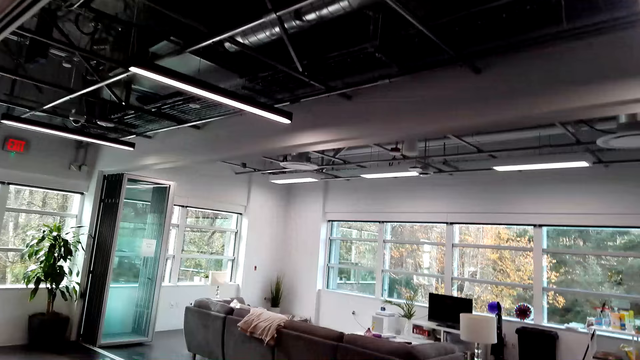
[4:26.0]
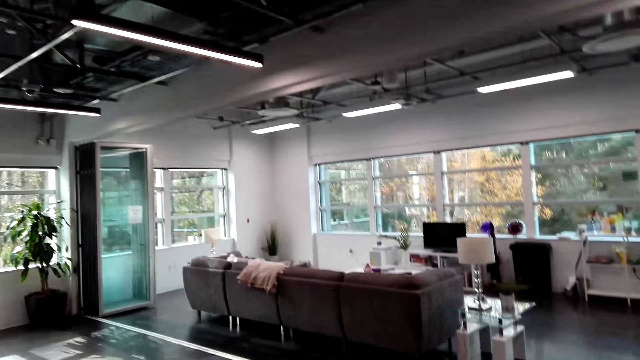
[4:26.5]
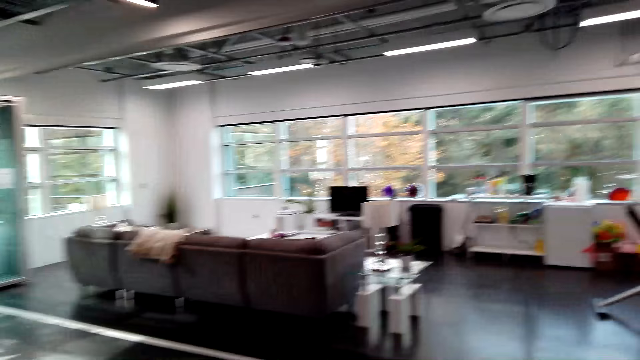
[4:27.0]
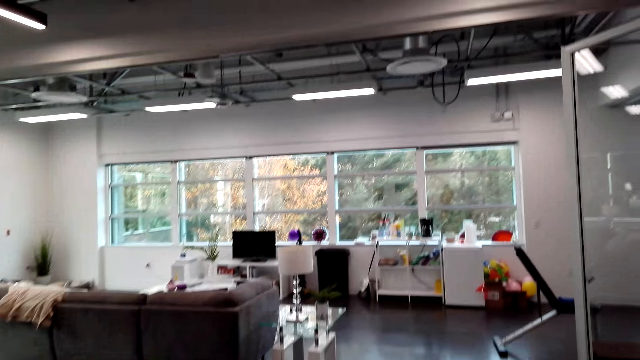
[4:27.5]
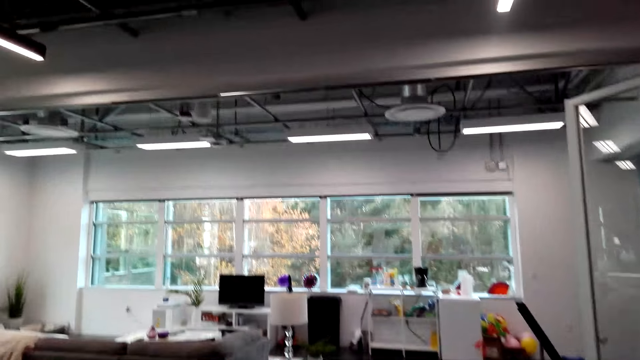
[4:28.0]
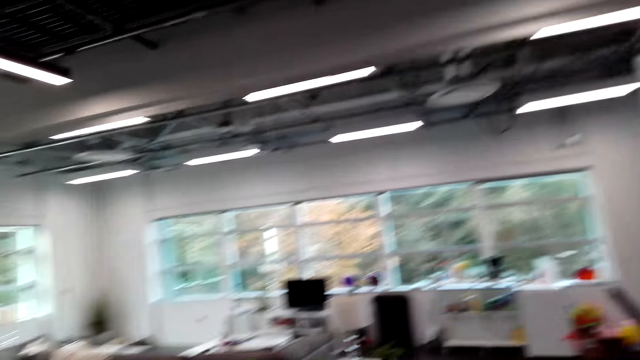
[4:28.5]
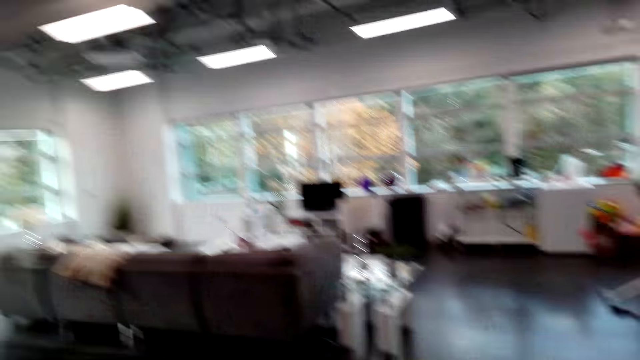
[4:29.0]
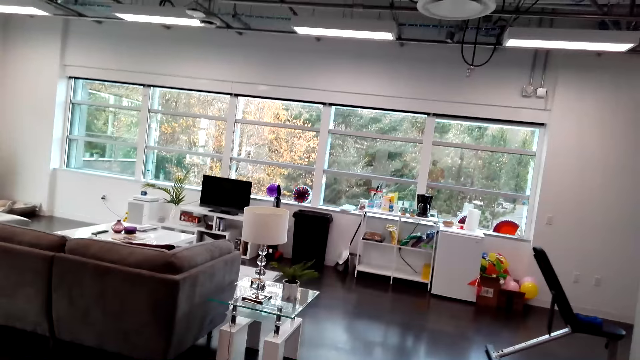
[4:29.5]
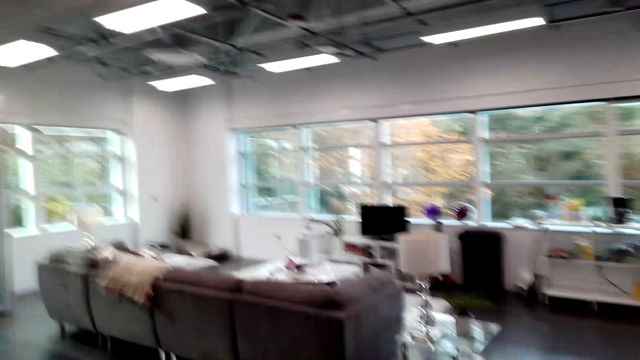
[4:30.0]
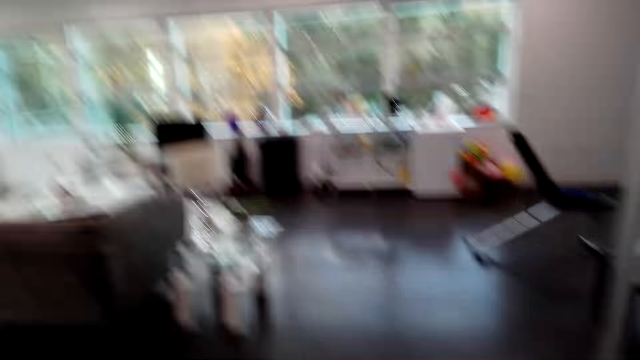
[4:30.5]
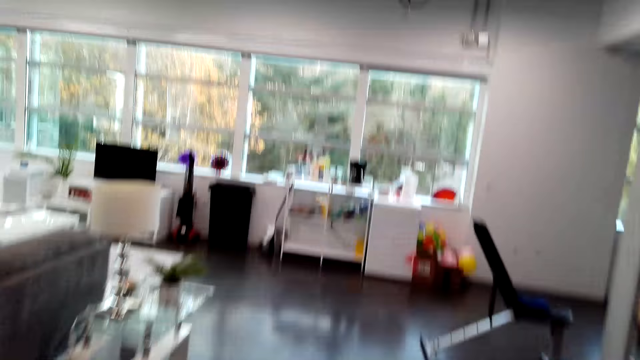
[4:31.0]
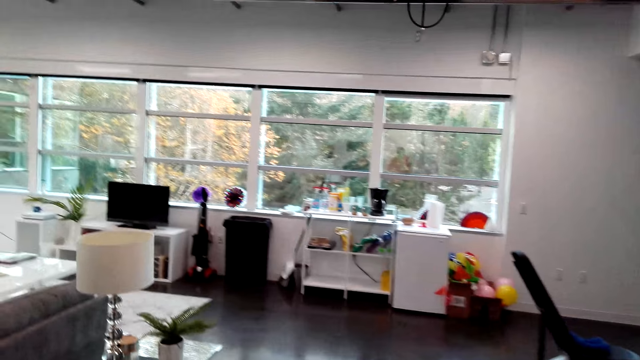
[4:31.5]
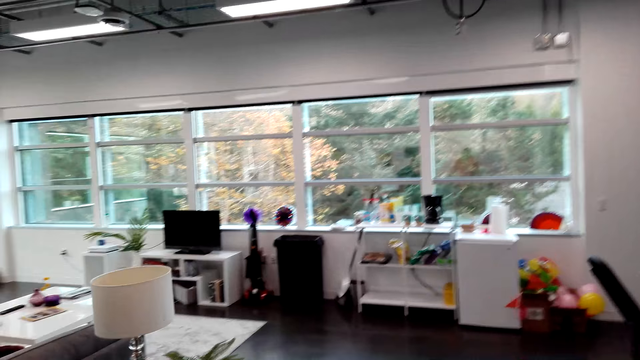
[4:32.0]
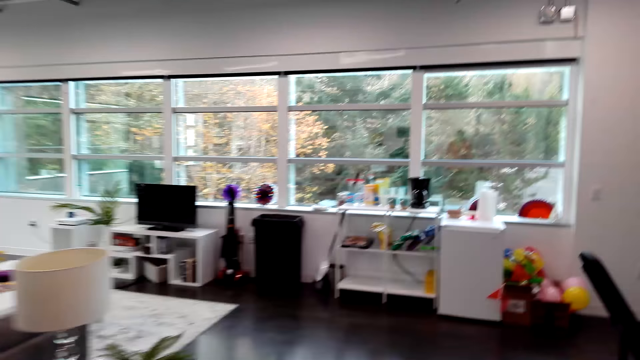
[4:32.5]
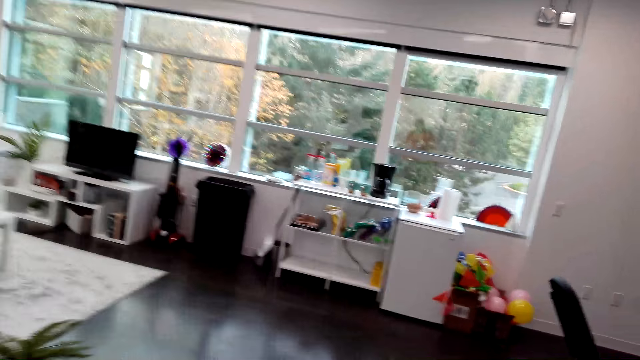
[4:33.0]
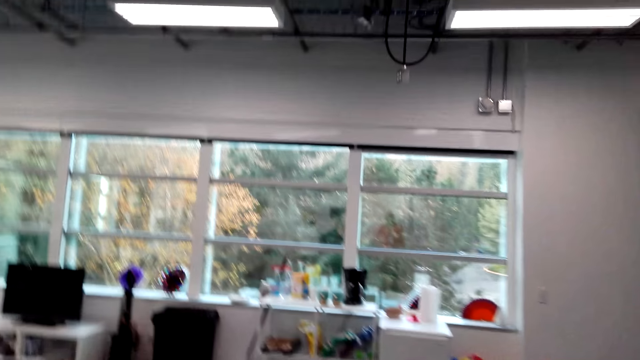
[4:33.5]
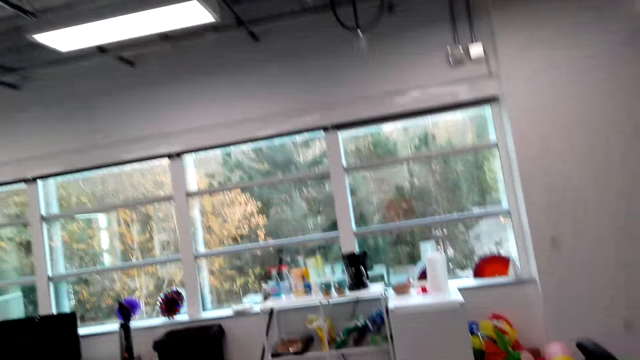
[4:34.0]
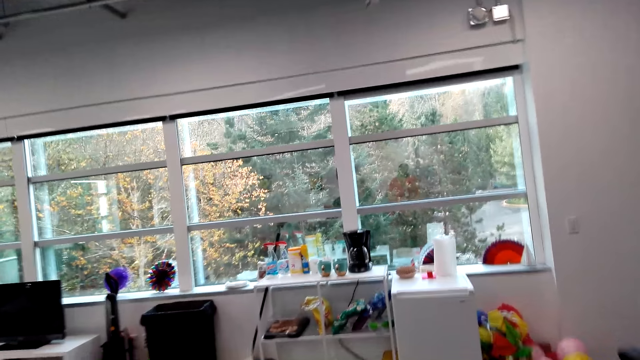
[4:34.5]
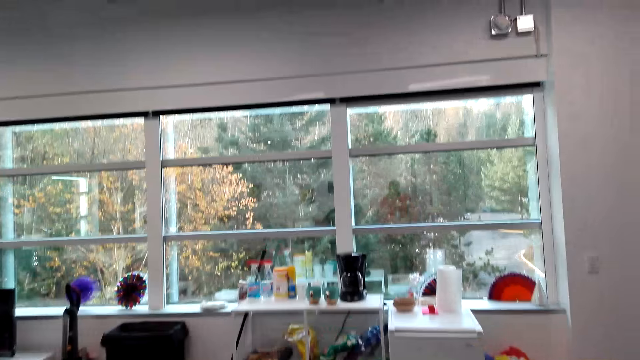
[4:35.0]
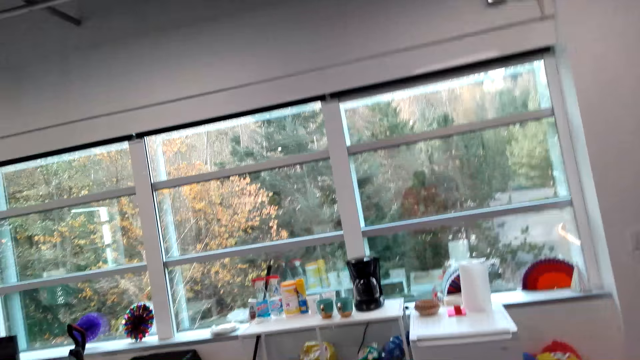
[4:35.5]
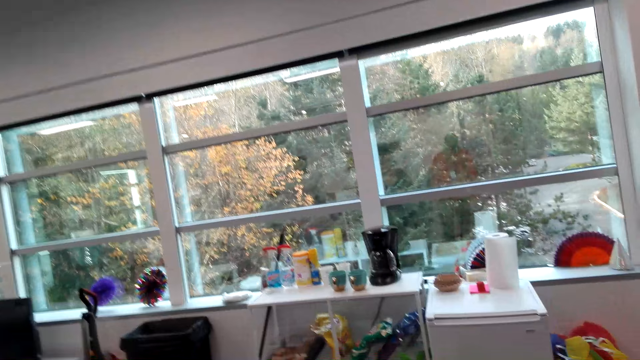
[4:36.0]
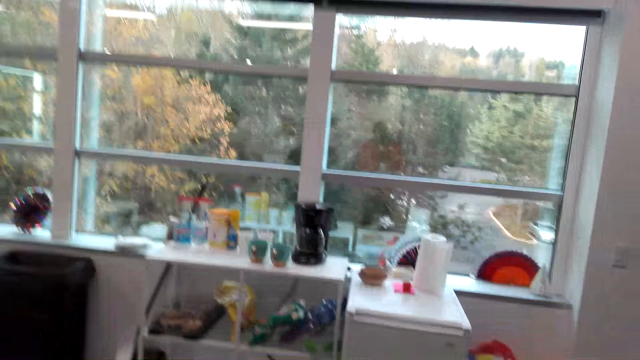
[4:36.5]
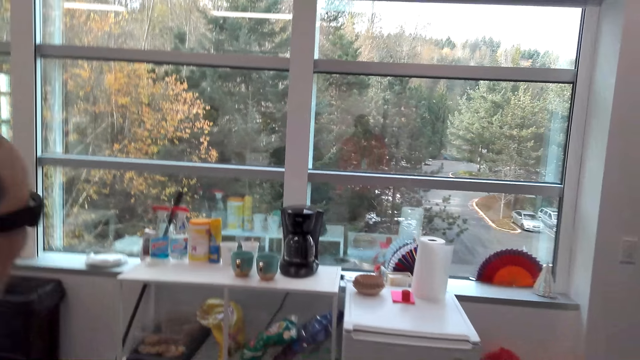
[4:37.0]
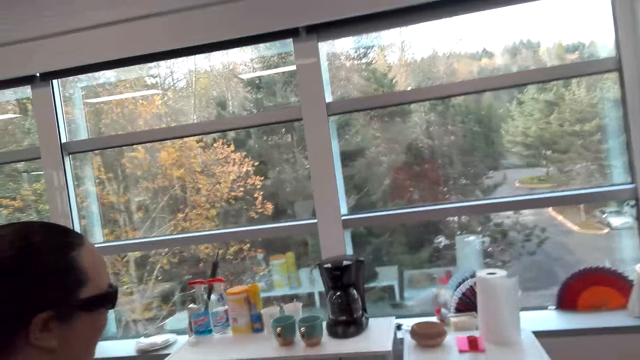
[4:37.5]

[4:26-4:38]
The camera wearer walks around. They dialogue with a woman. They walk around.

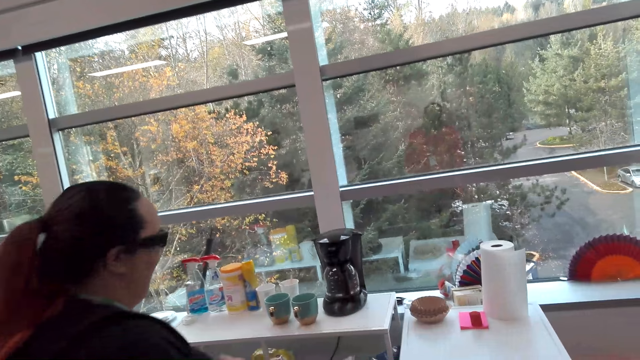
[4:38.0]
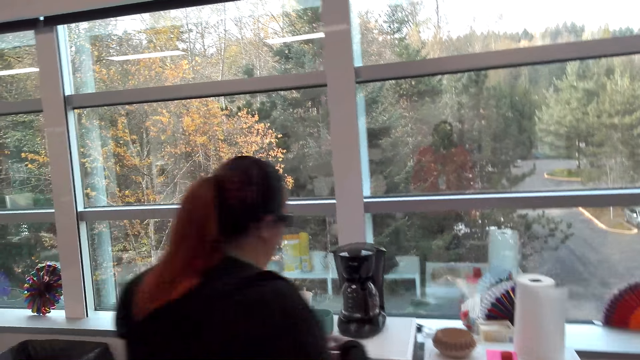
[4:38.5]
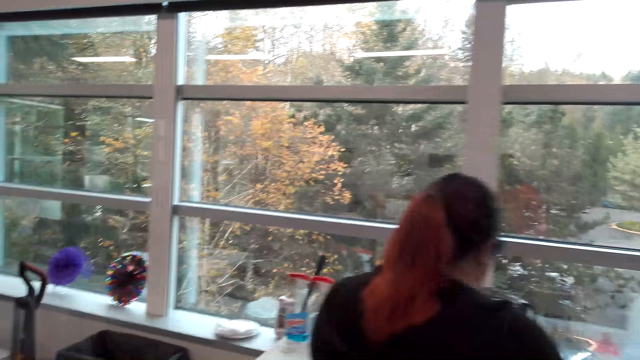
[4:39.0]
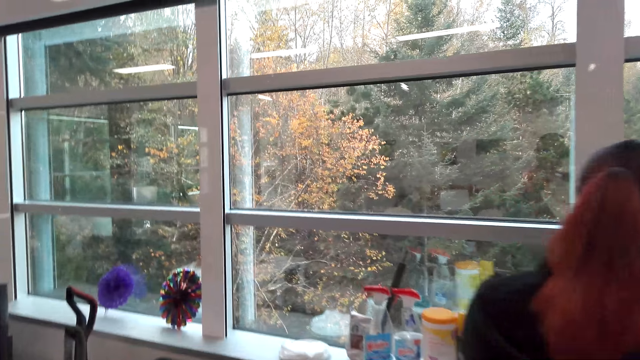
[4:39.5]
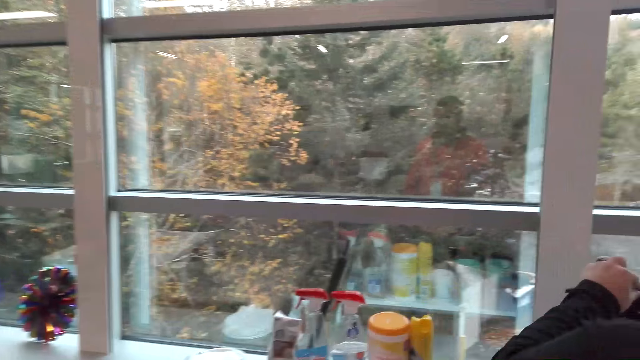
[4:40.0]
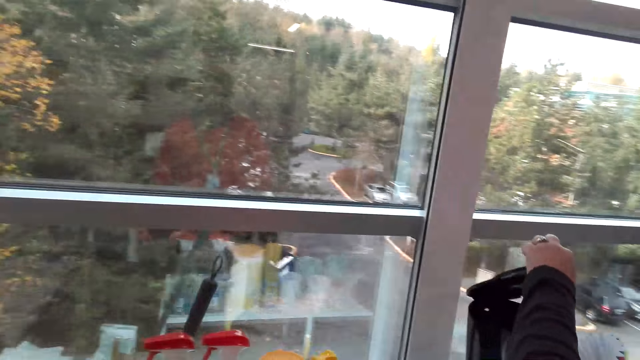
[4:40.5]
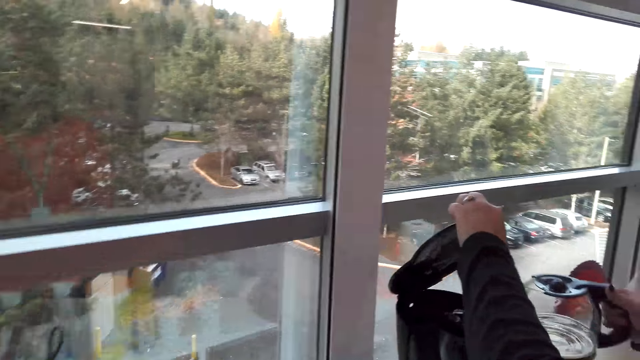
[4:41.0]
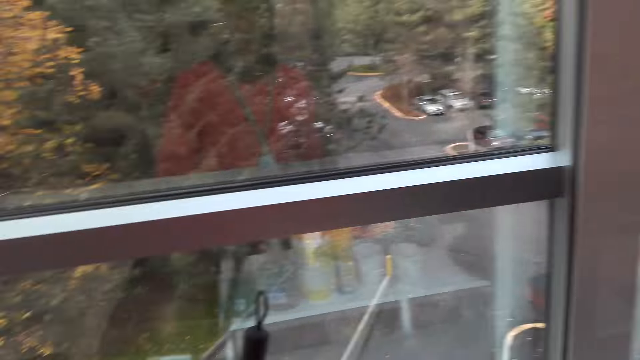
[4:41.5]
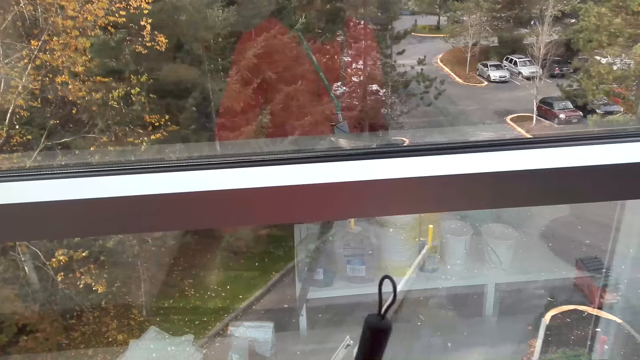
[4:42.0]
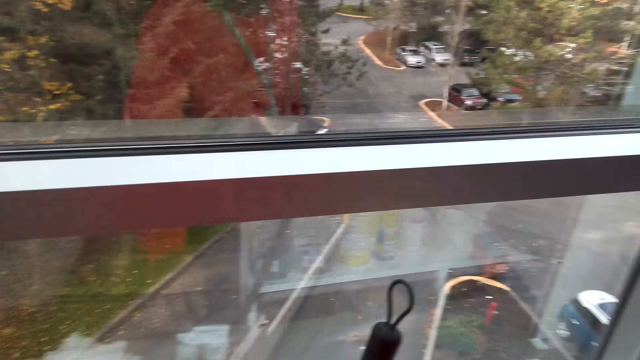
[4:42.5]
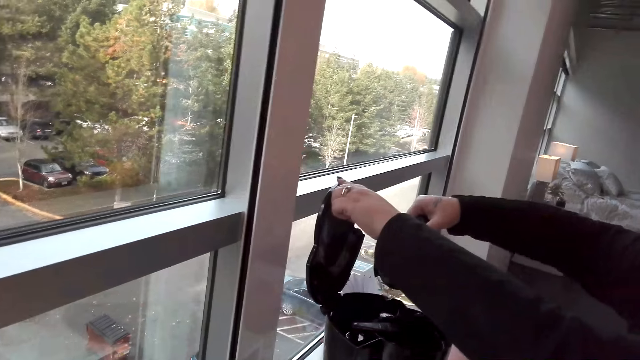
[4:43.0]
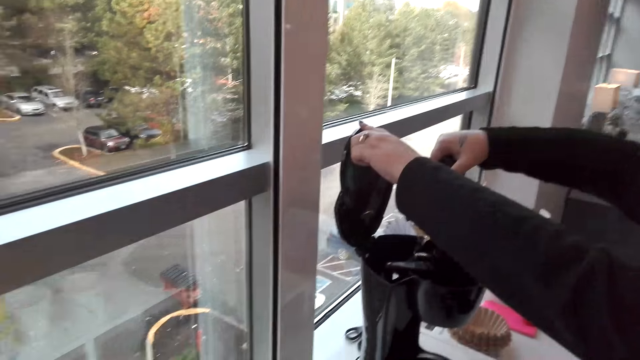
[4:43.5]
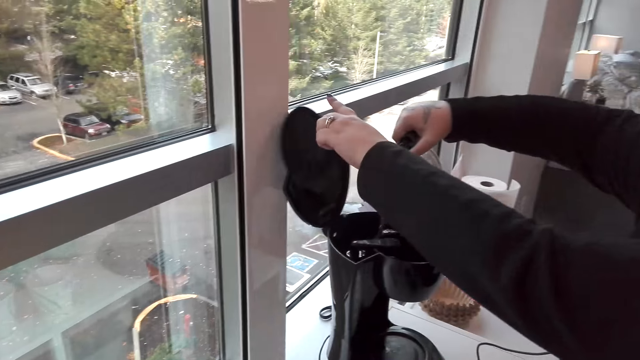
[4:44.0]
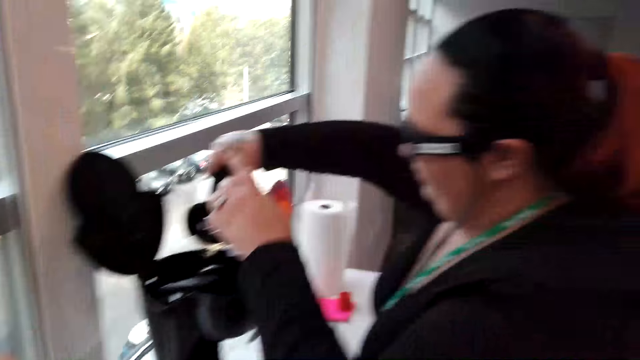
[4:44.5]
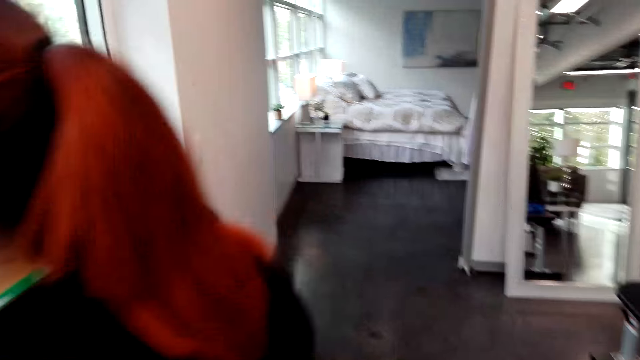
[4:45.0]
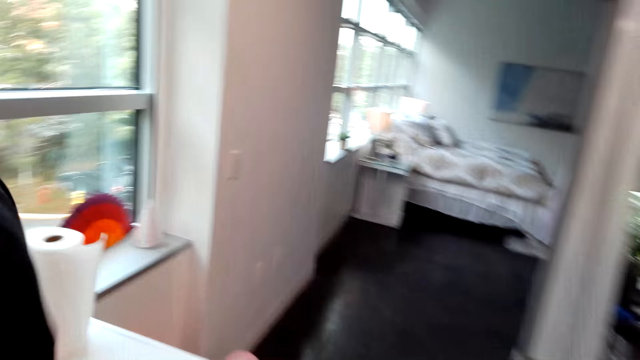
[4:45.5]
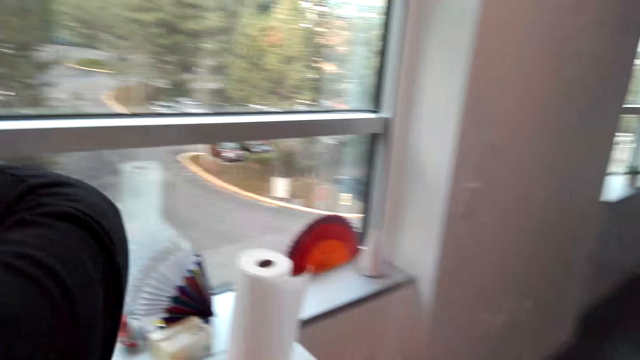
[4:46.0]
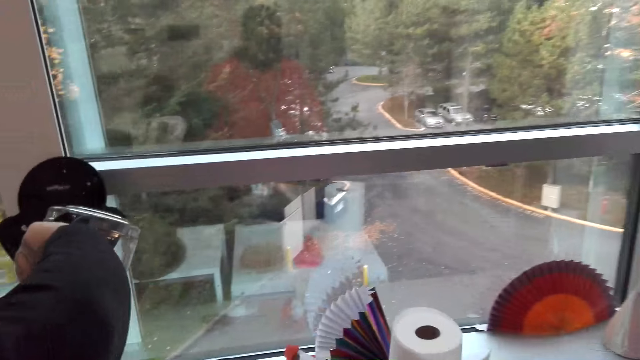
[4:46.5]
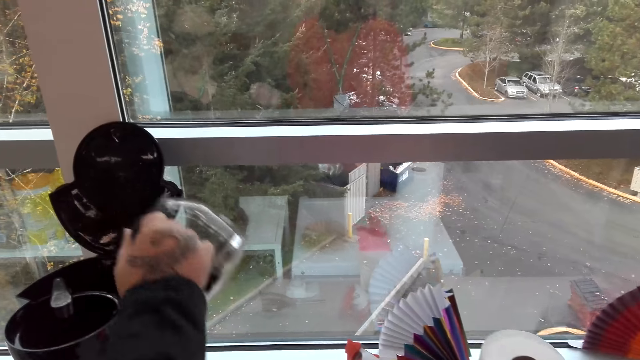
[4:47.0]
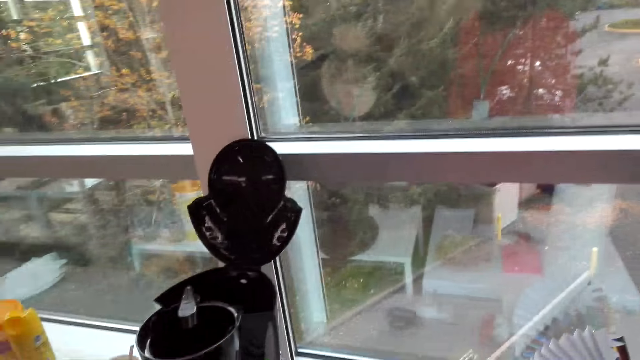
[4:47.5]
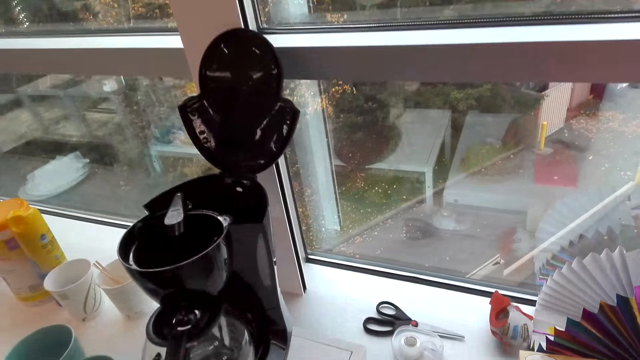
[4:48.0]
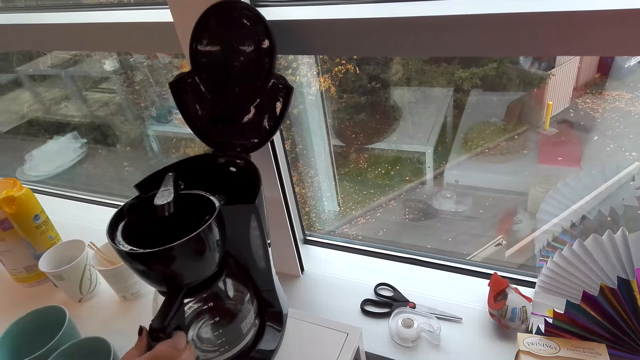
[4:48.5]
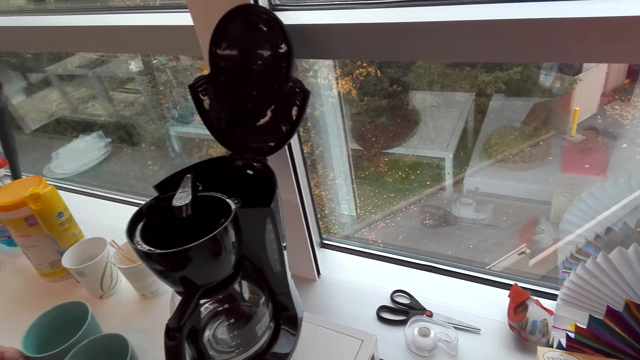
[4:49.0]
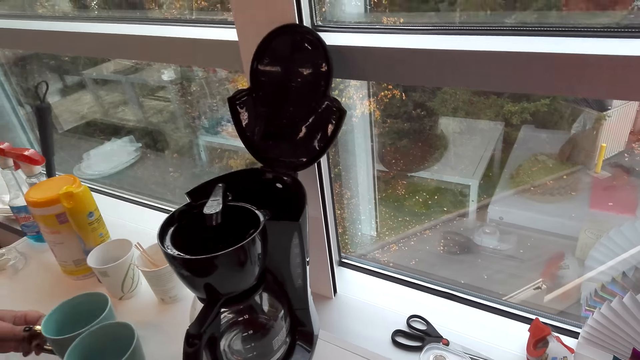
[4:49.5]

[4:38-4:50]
A person touches a blender. The camera wearer looks around. They walk around. They put water on the blender.
